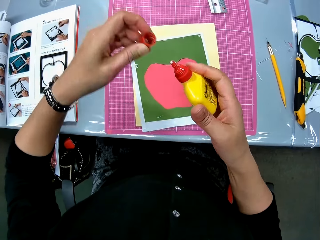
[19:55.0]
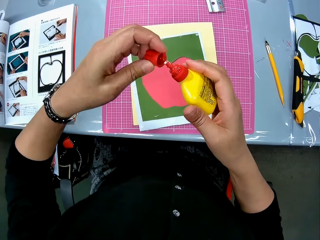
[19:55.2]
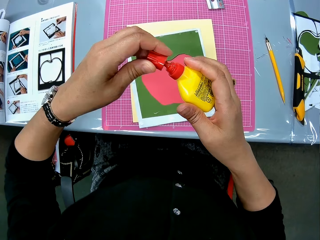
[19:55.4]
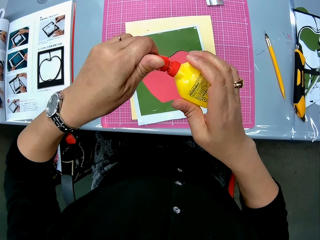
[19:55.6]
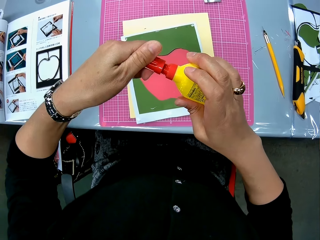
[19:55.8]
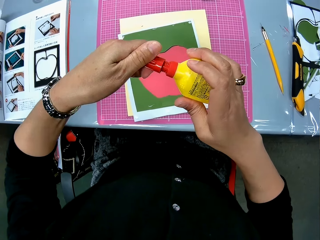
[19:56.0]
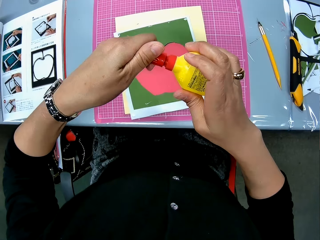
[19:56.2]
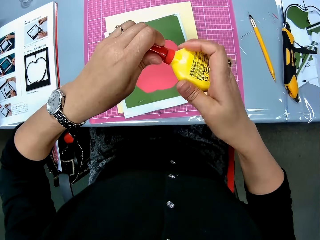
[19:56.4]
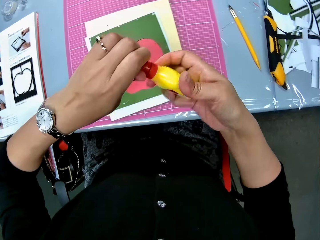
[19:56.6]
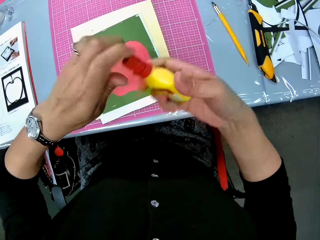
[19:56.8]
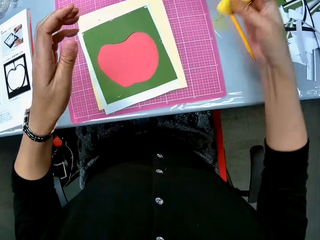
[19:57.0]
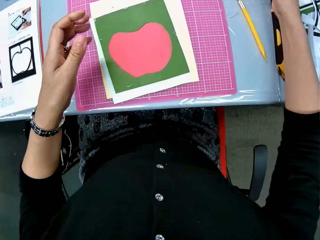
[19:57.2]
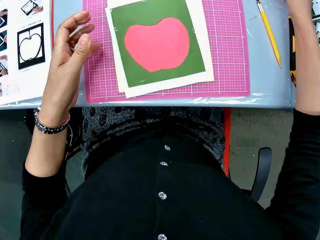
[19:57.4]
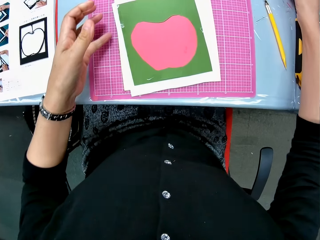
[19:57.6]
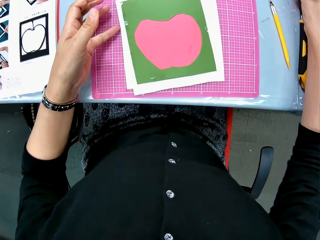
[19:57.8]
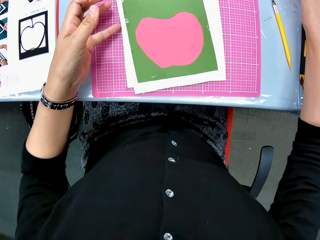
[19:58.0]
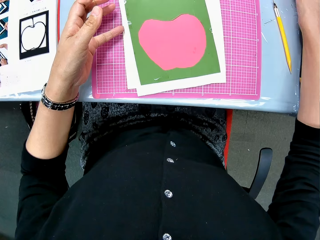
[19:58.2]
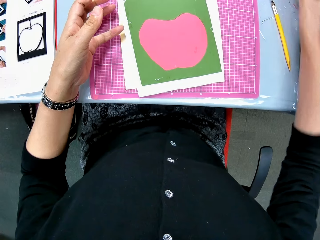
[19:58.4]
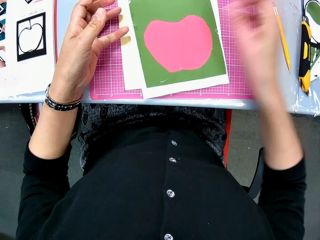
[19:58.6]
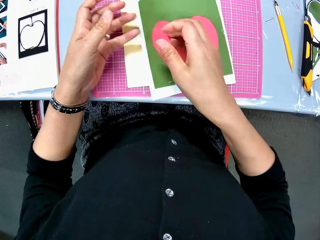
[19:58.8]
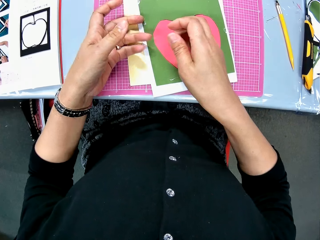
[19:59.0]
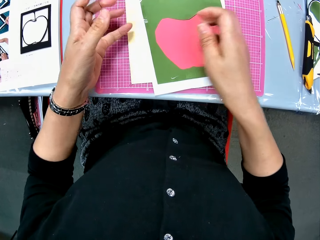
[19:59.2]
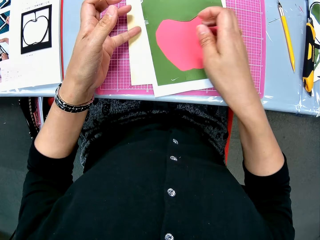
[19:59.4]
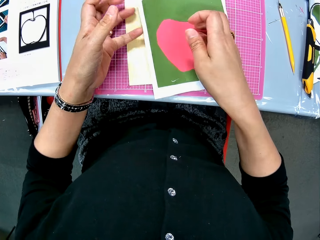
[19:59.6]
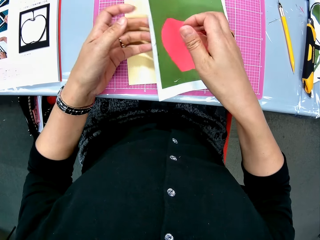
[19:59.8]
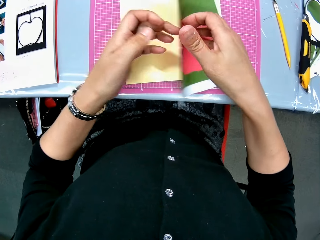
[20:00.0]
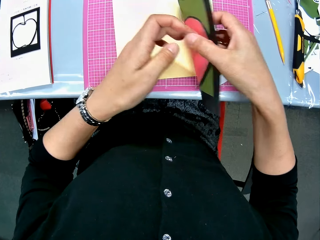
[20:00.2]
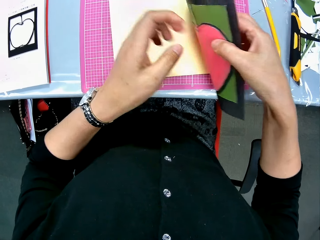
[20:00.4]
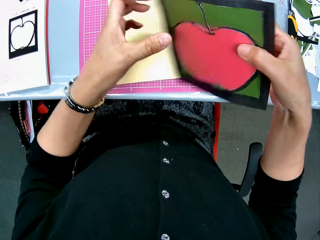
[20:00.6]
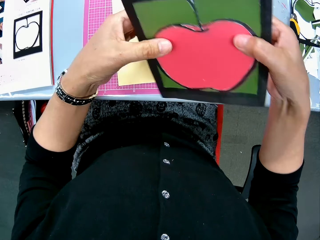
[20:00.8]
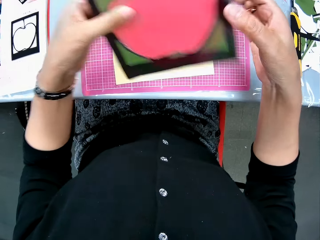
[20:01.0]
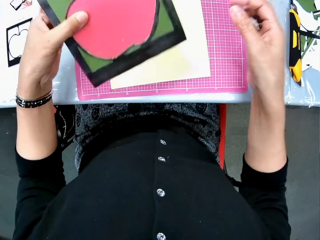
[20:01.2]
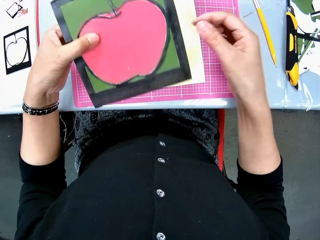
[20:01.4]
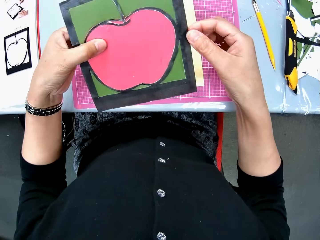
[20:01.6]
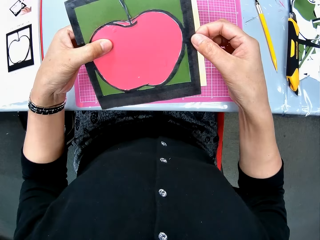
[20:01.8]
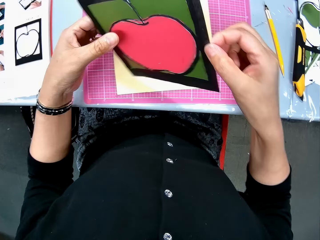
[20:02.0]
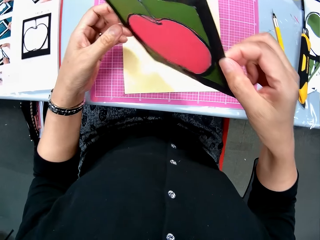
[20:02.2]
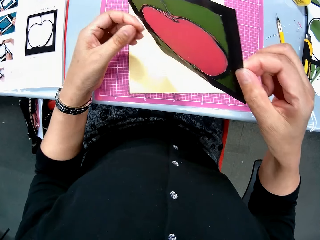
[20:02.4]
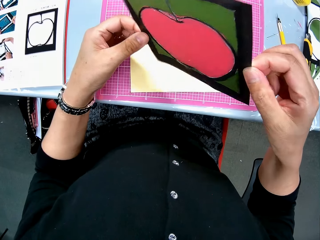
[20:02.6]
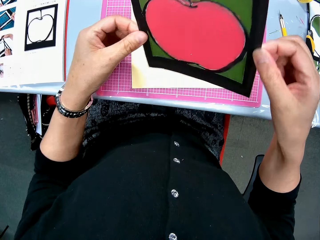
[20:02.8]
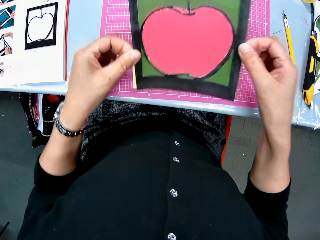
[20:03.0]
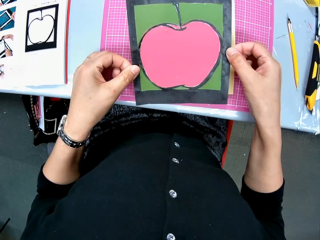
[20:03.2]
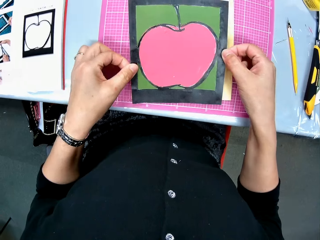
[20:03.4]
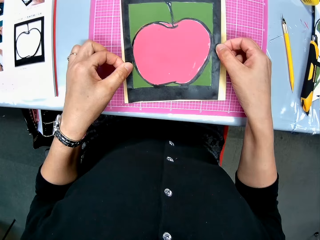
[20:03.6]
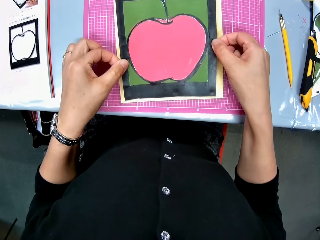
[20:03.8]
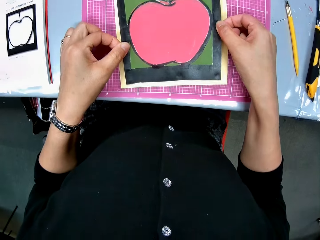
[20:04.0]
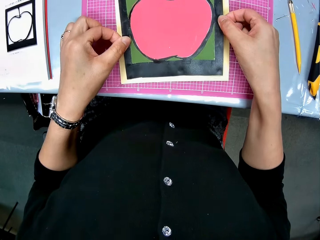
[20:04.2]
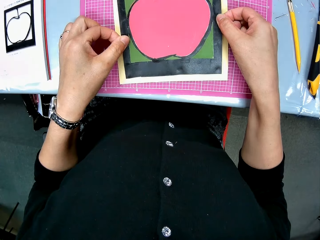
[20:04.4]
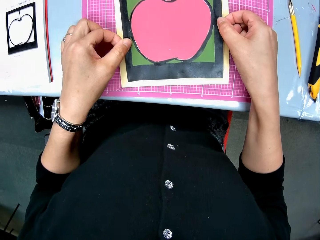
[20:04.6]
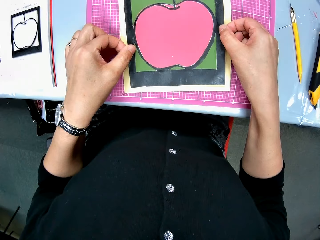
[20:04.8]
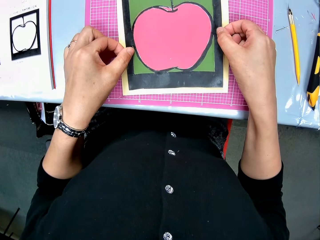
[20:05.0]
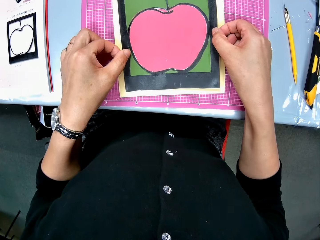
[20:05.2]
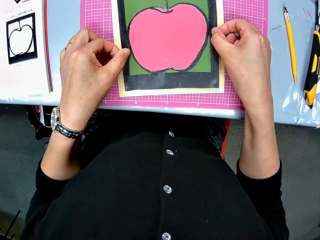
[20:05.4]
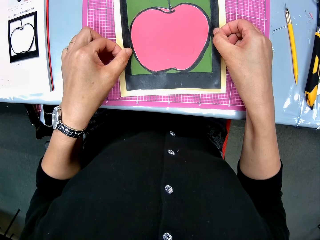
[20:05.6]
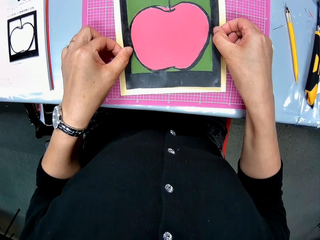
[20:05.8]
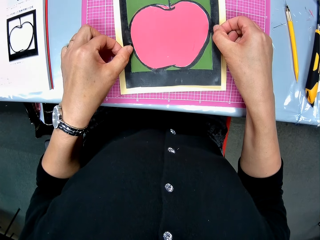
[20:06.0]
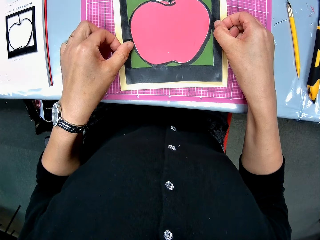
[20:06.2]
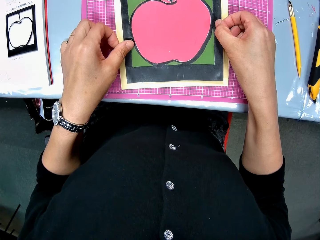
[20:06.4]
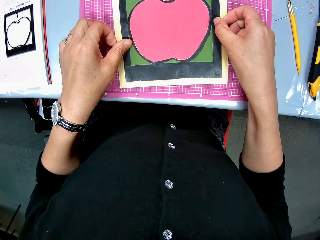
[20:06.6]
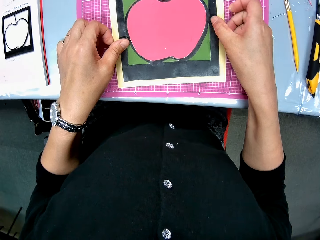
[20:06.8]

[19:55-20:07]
The camera wearer puts the glue gum on the table. They turn the drawn paper. They put the paper on the manila paper. They glue the picture cardboard on the yellow cardboard.

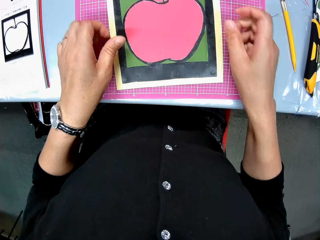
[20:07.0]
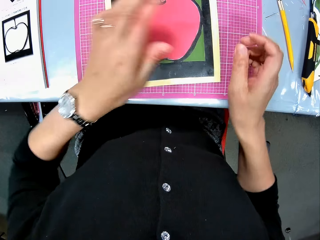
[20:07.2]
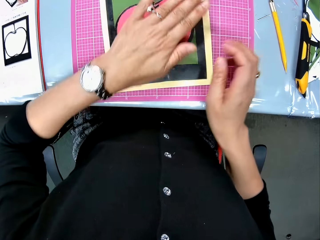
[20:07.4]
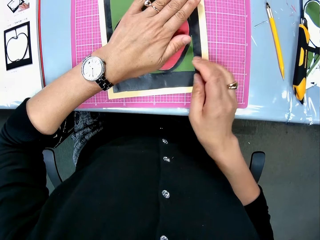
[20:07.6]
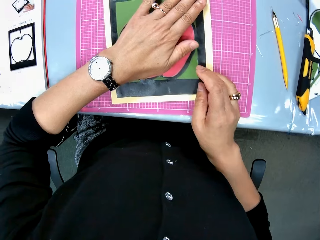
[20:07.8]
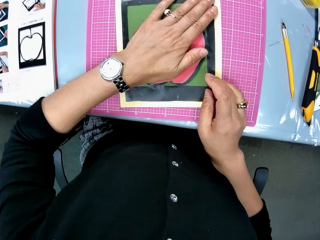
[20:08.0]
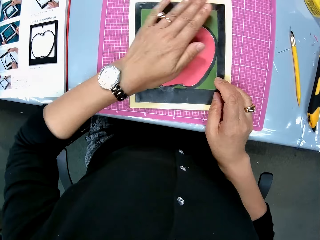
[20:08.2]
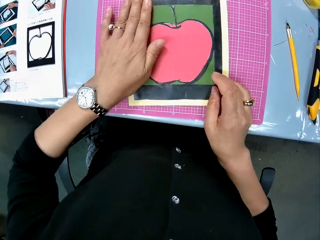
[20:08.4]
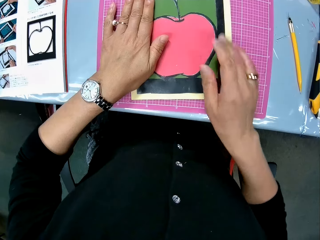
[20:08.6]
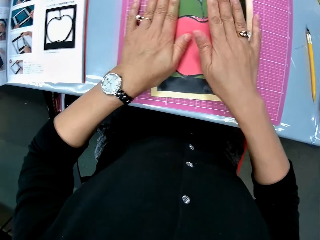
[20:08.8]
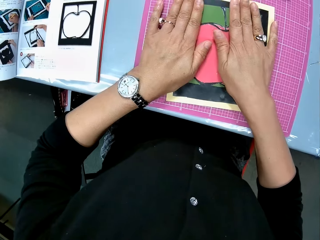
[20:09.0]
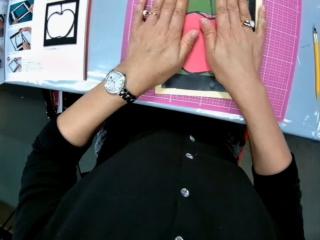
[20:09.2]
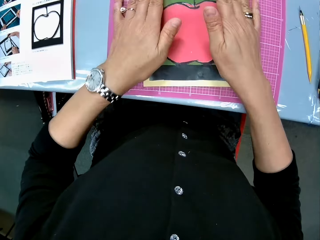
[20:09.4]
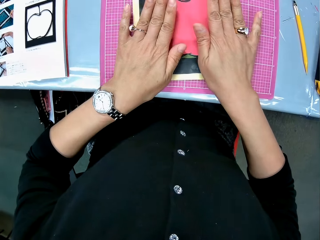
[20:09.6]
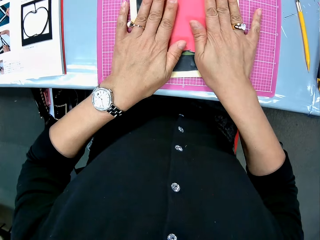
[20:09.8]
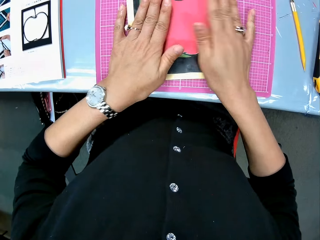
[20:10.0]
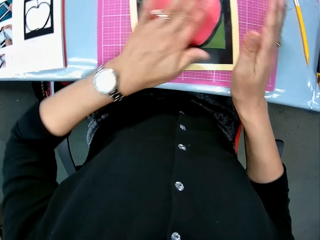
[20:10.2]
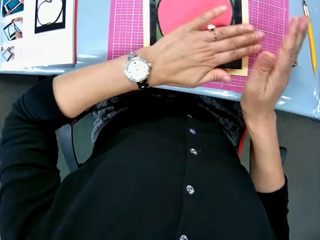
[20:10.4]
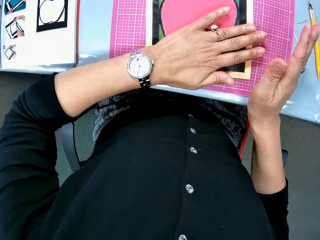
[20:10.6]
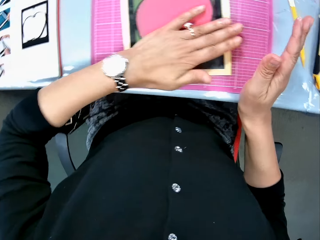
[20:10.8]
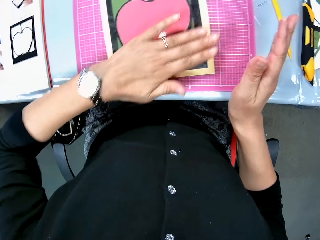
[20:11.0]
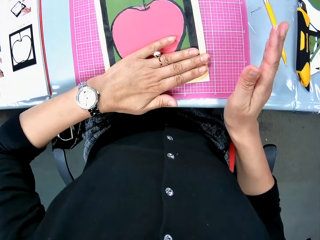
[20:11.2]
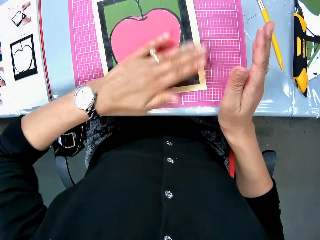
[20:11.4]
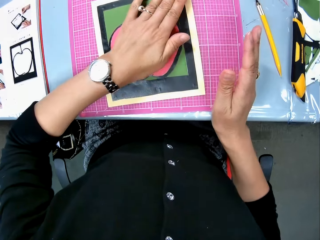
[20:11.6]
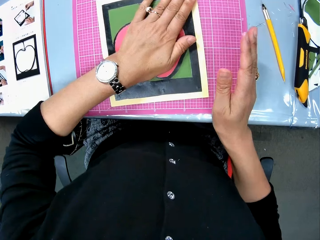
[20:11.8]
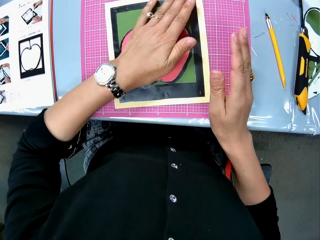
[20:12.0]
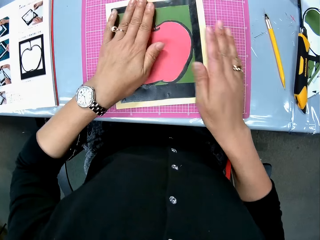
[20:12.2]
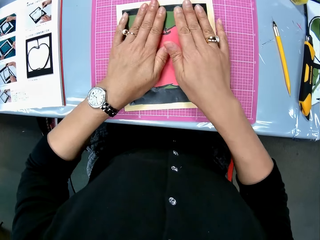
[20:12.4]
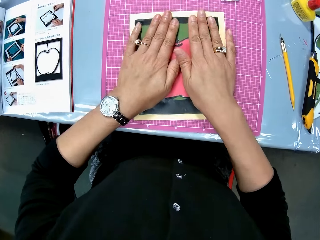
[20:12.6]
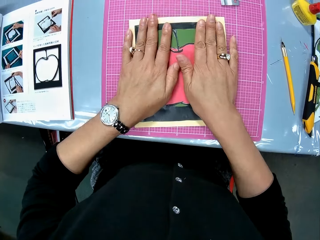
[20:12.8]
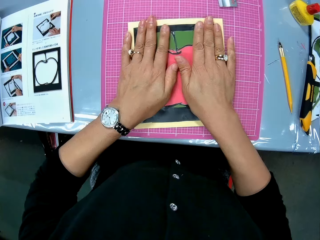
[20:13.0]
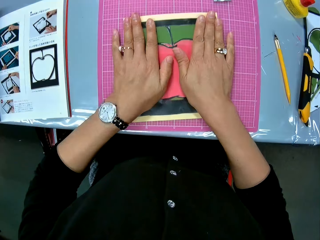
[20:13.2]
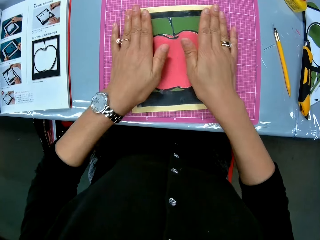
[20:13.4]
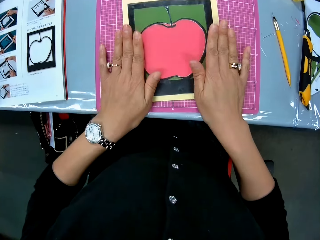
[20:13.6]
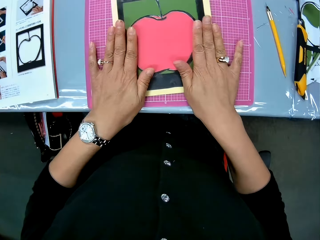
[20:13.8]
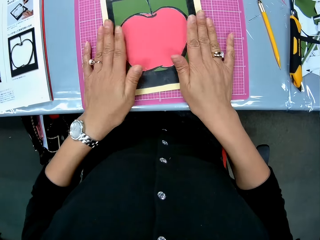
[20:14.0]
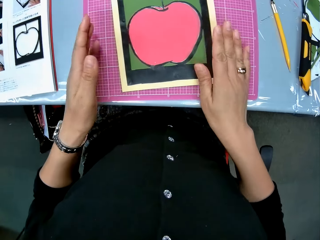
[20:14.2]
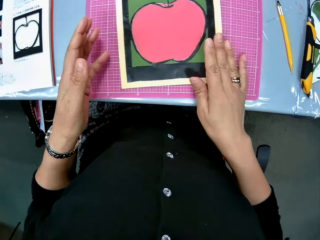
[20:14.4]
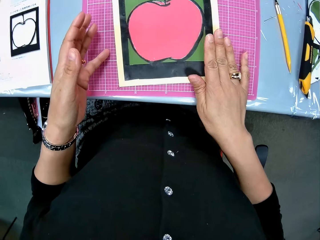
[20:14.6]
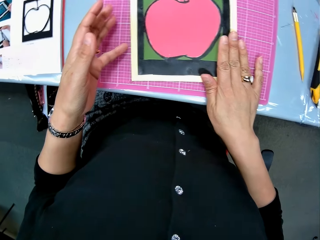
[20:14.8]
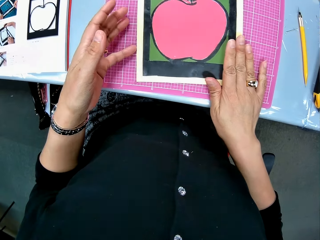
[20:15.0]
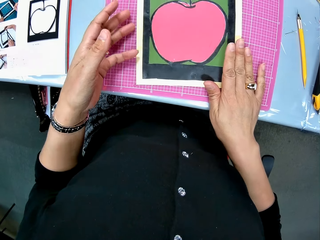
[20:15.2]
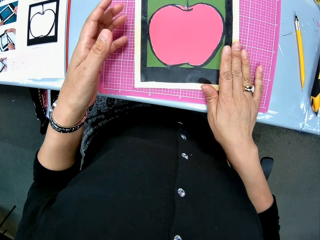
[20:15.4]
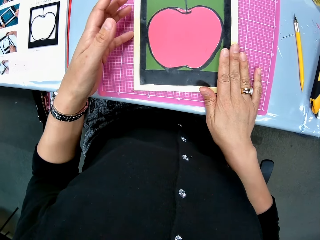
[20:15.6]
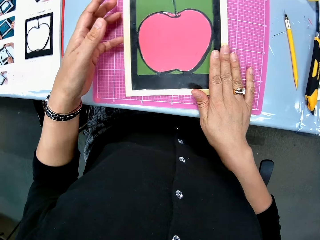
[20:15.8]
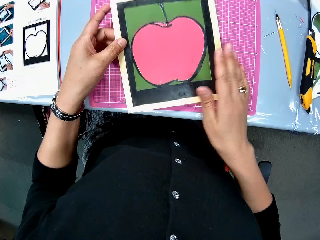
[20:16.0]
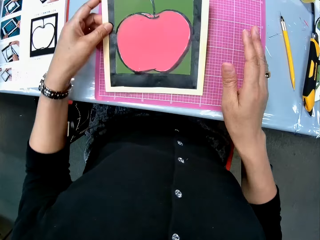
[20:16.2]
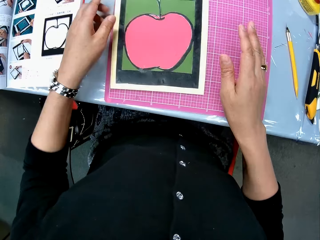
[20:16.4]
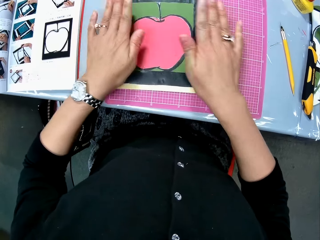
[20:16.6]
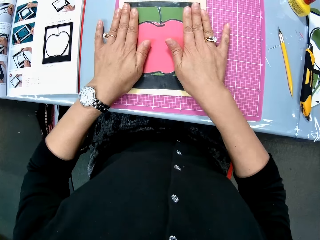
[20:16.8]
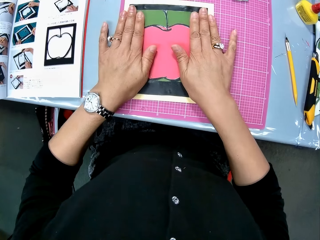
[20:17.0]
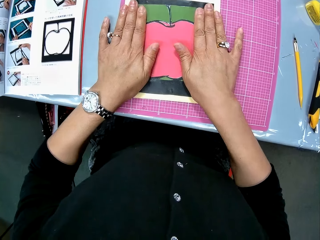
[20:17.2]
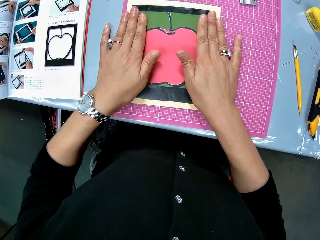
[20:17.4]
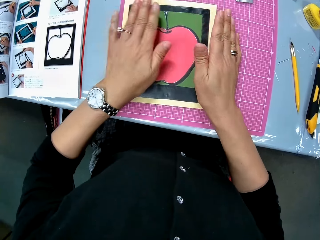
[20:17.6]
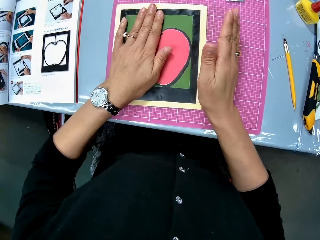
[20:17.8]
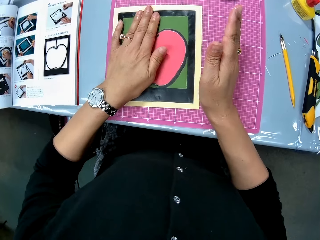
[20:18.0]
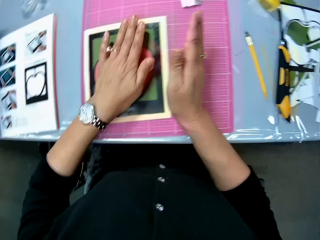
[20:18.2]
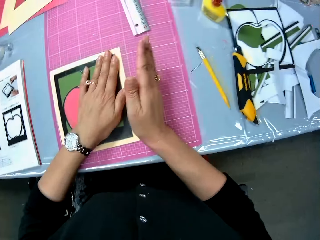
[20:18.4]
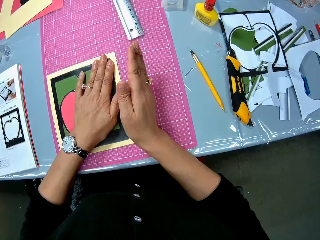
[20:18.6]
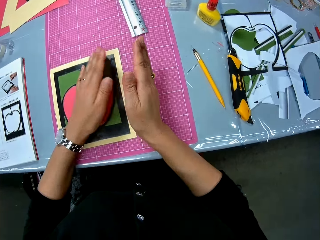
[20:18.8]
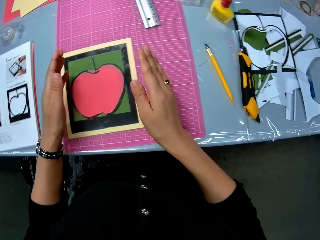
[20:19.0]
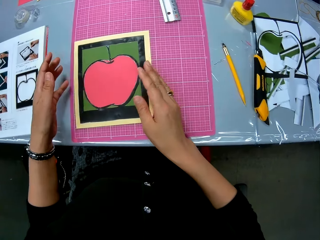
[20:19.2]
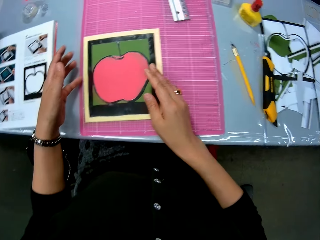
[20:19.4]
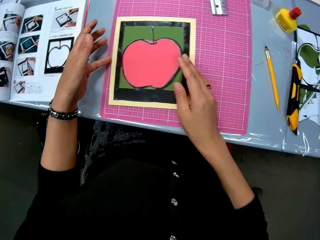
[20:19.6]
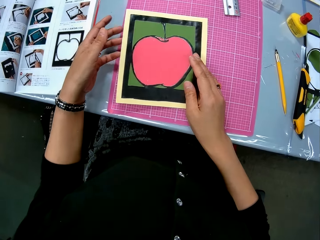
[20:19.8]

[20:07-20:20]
The camera wearer squeezes the drawn paper on the manila. She shifts the cardboard and presses the cardboard on the manila with her palm.
